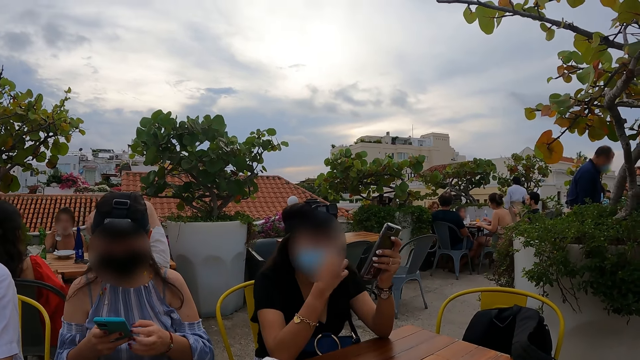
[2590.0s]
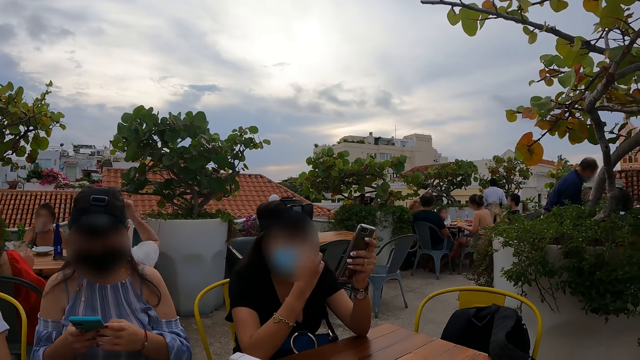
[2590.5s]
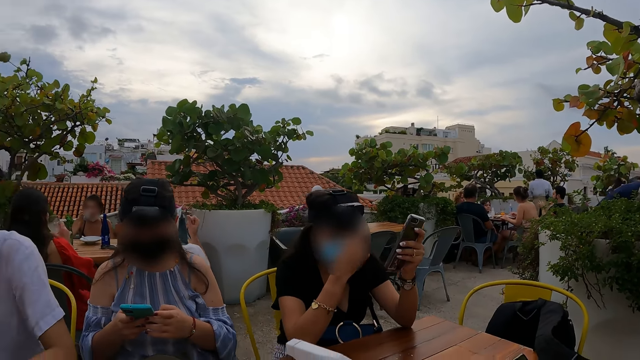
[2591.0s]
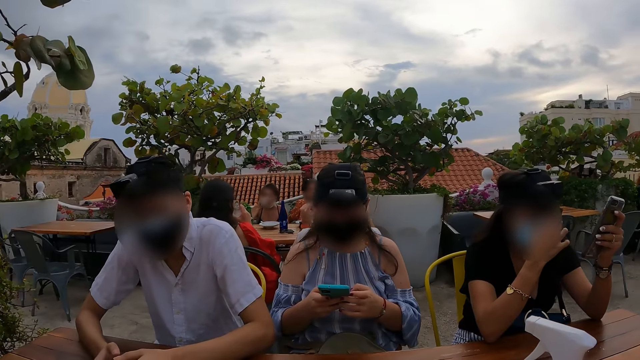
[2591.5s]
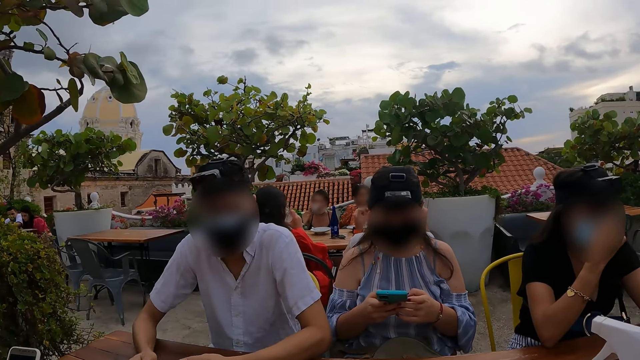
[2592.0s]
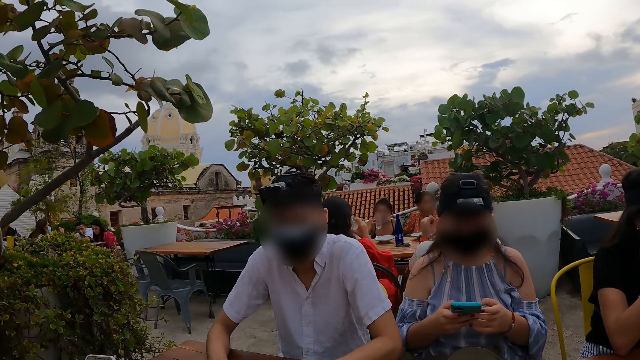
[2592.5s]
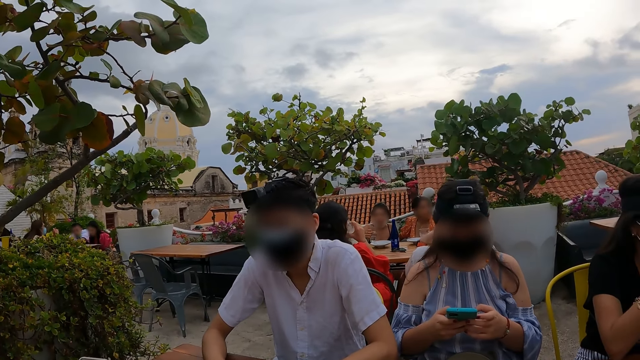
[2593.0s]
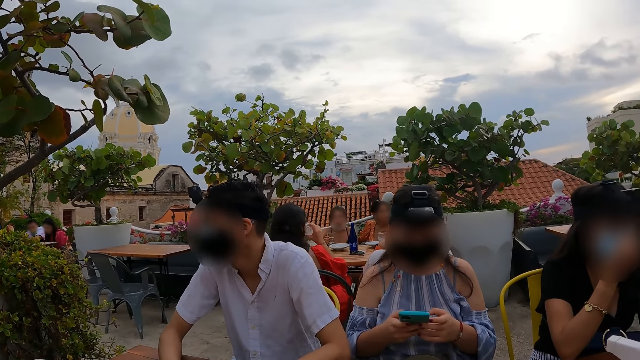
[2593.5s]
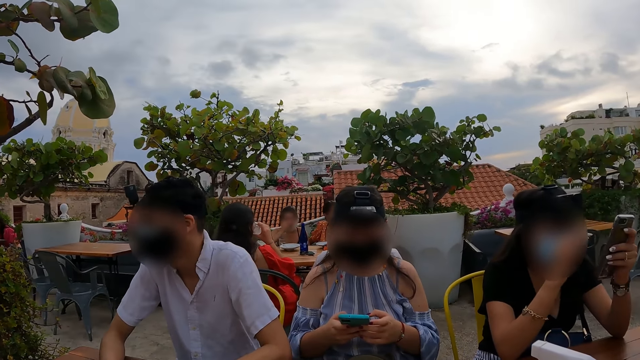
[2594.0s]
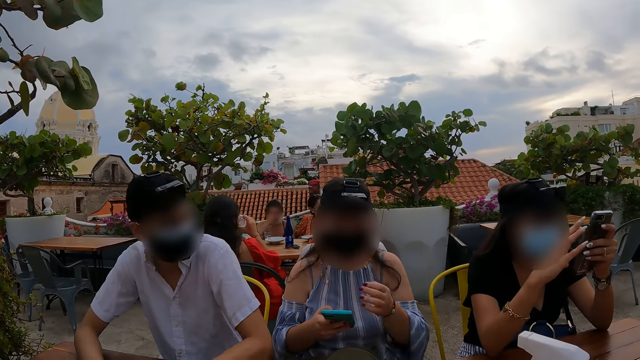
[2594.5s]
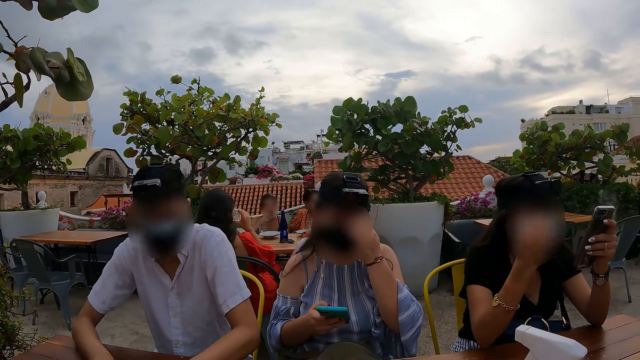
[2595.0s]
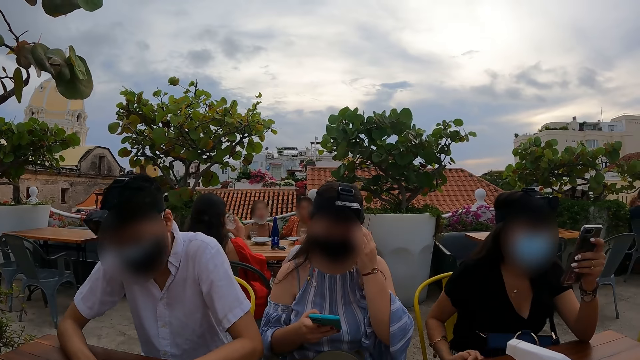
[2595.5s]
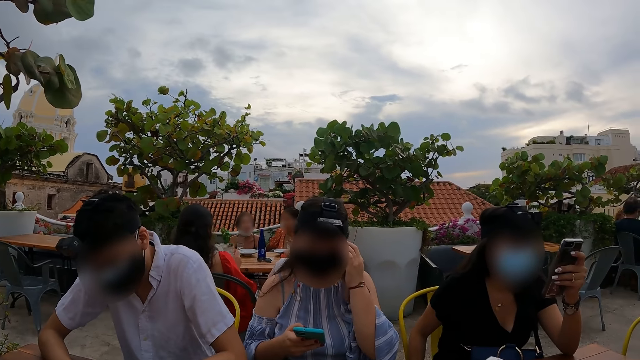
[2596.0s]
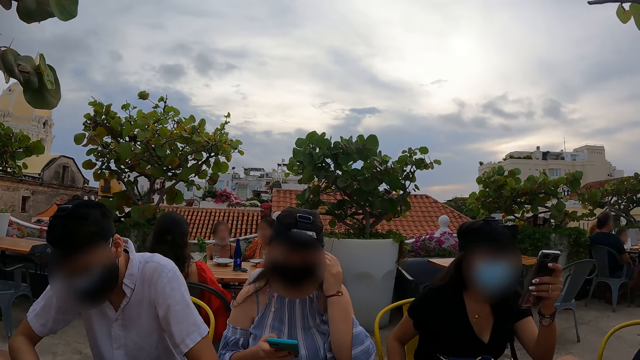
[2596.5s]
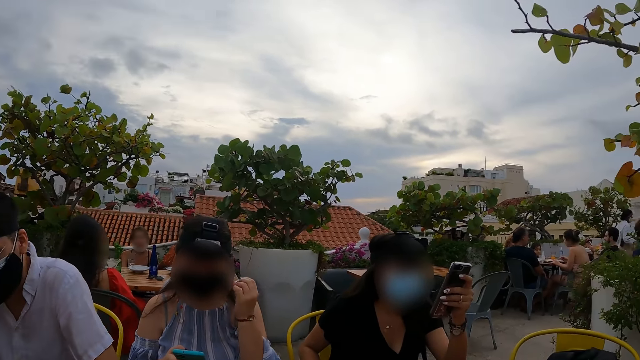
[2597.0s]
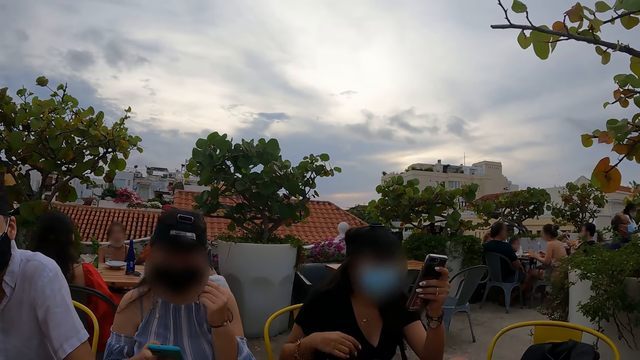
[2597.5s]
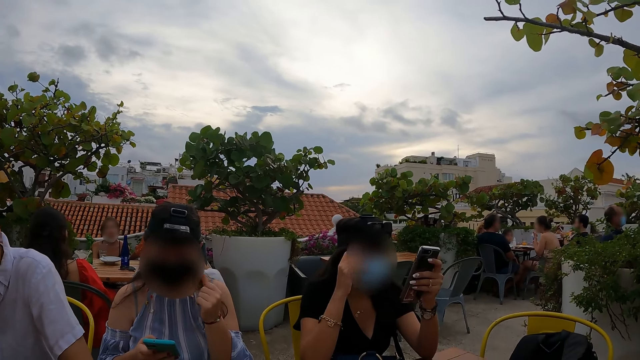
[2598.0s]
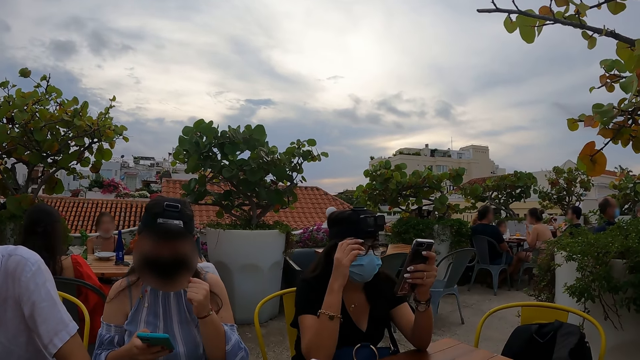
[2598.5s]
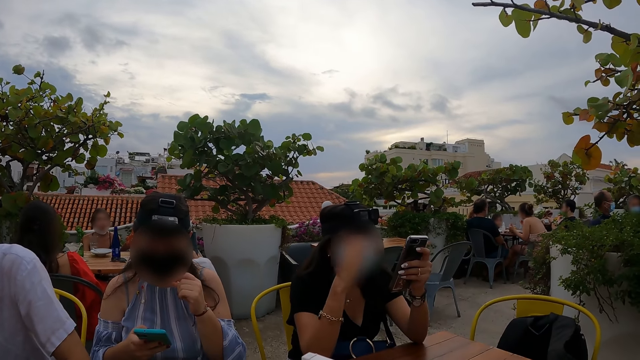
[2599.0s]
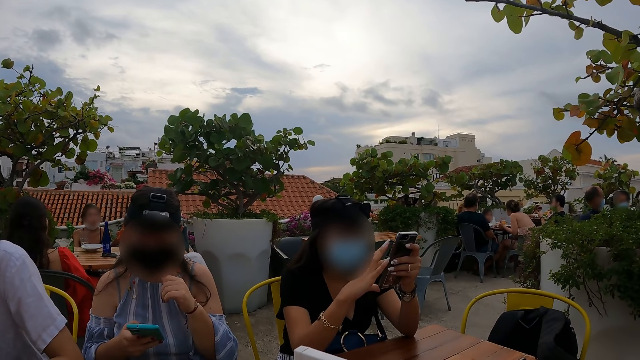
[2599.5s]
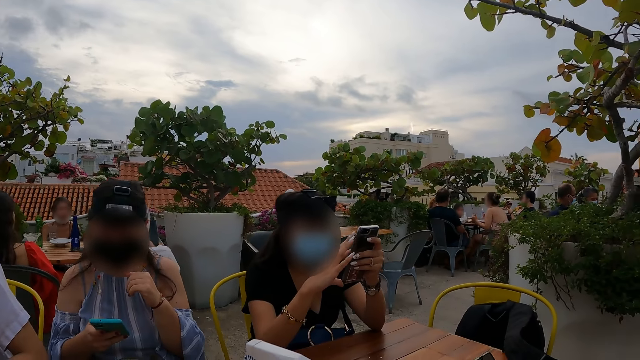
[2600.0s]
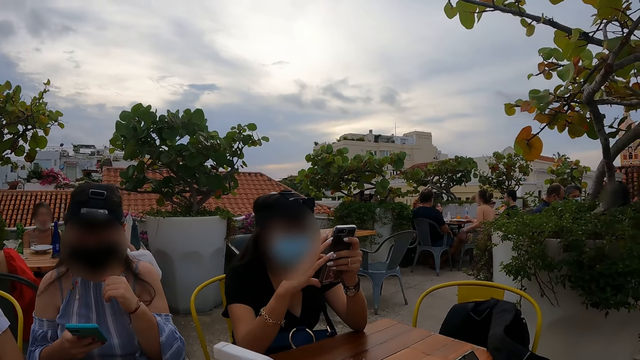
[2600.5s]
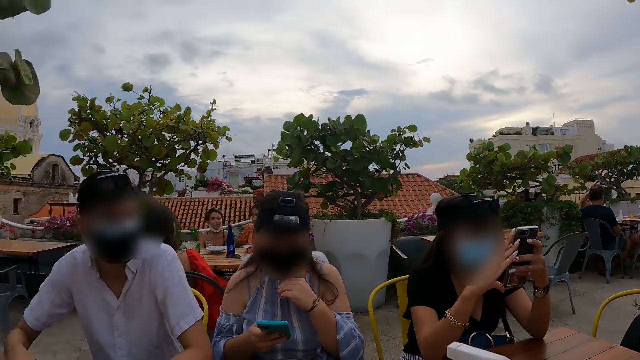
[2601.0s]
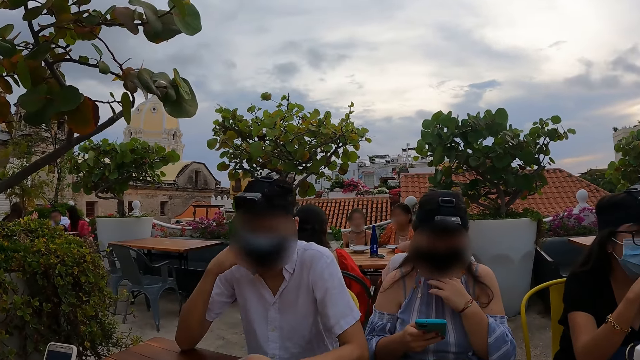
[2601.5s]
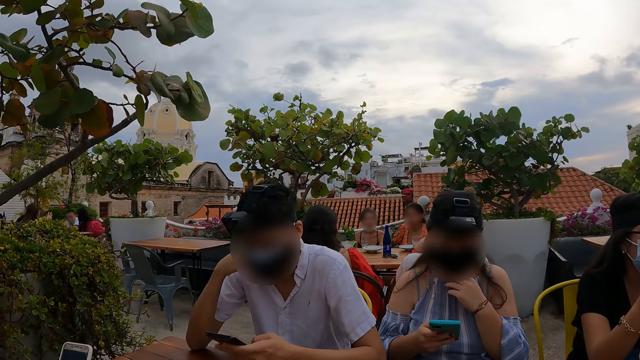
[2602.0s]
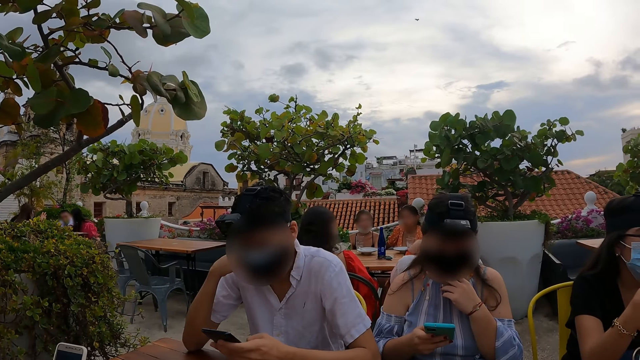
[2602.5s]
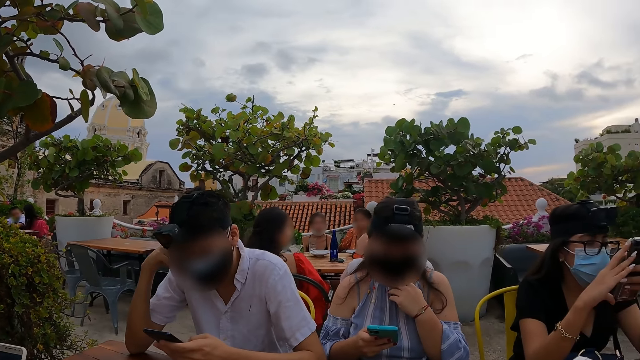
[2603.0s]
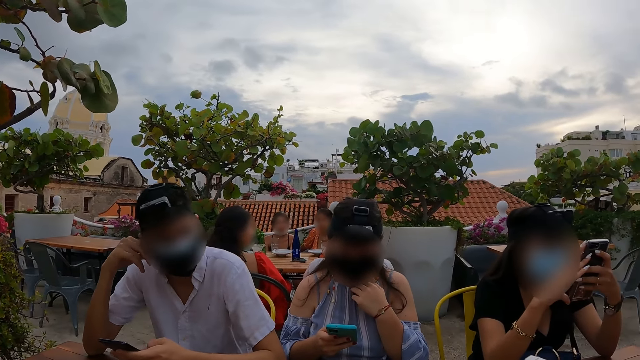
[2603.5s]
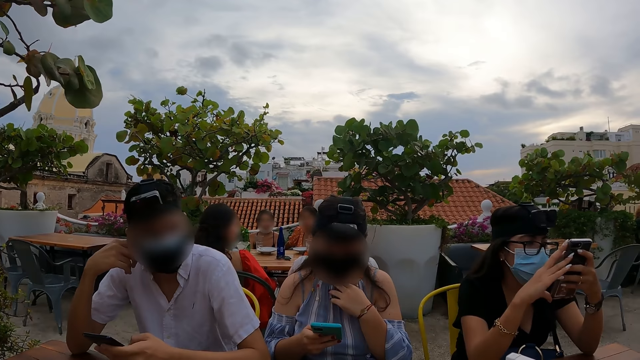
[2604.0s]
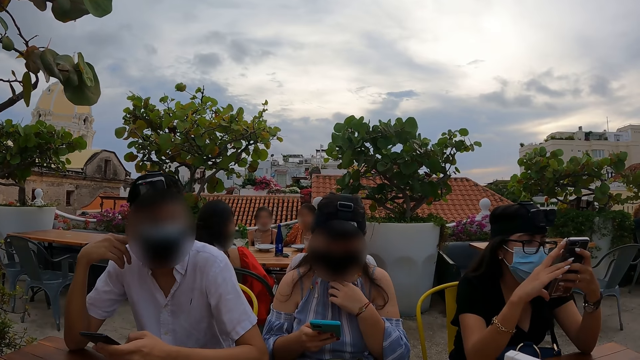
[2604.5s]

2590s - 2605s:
The camera wearer looks left. They look right. They look left.

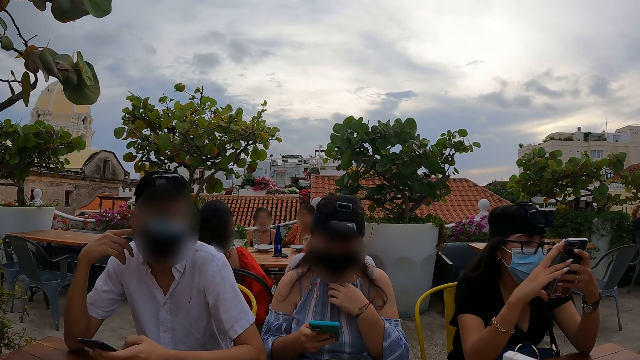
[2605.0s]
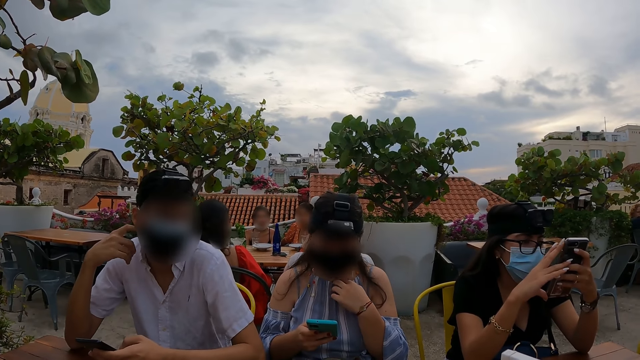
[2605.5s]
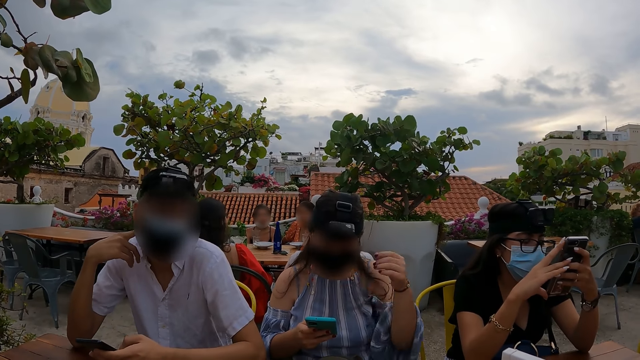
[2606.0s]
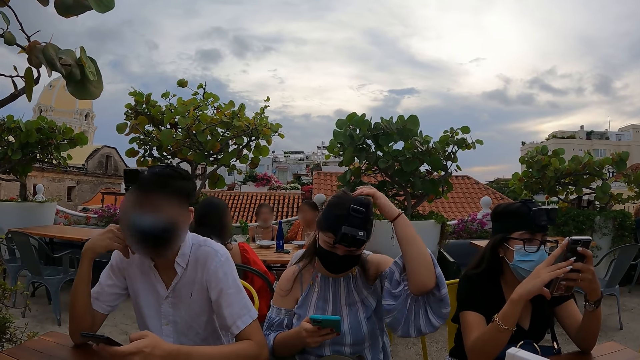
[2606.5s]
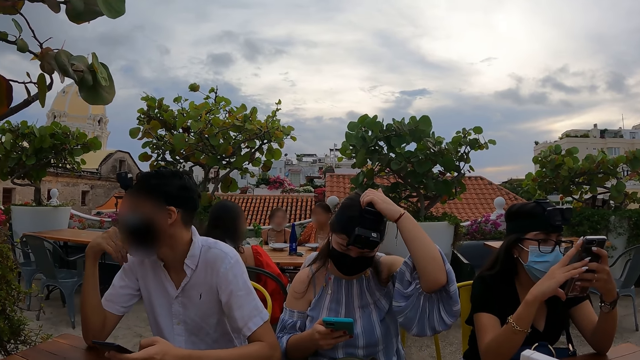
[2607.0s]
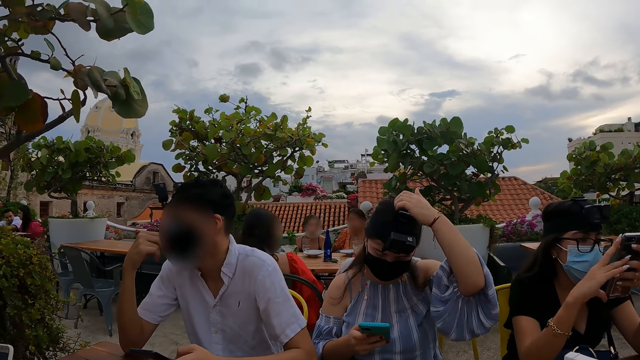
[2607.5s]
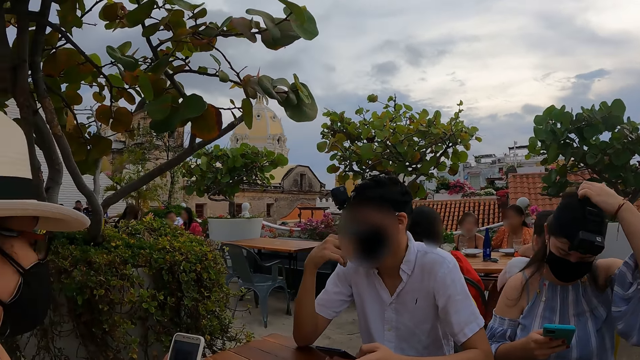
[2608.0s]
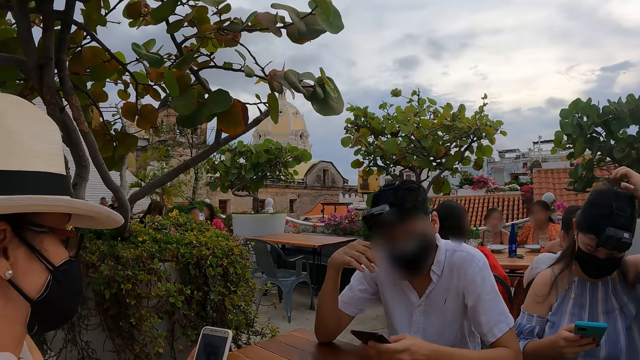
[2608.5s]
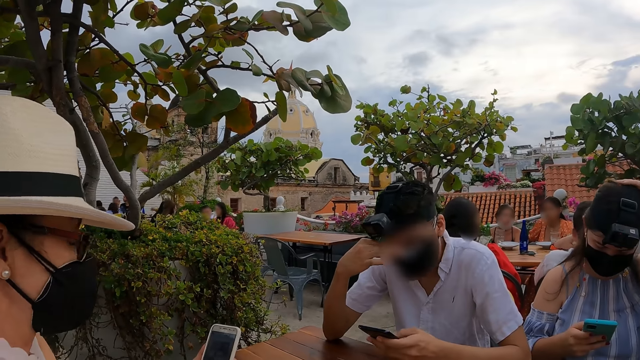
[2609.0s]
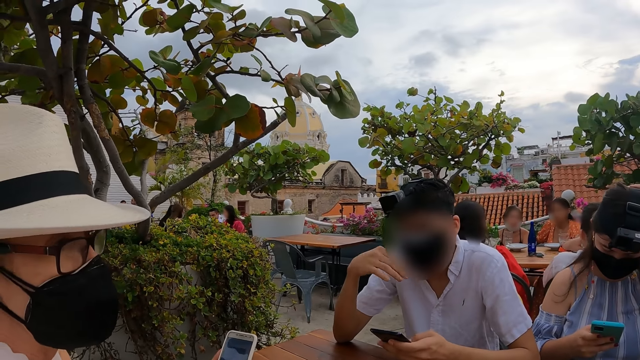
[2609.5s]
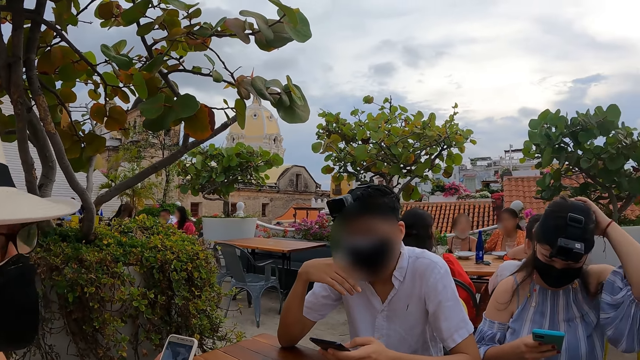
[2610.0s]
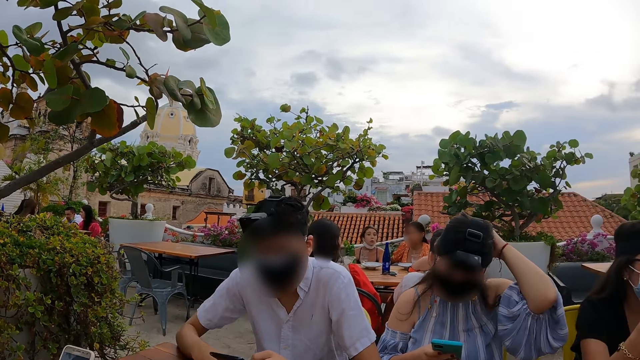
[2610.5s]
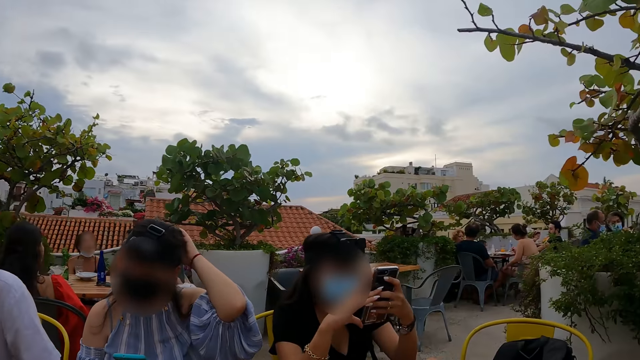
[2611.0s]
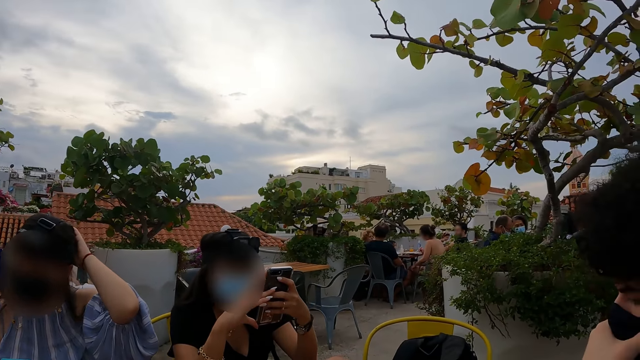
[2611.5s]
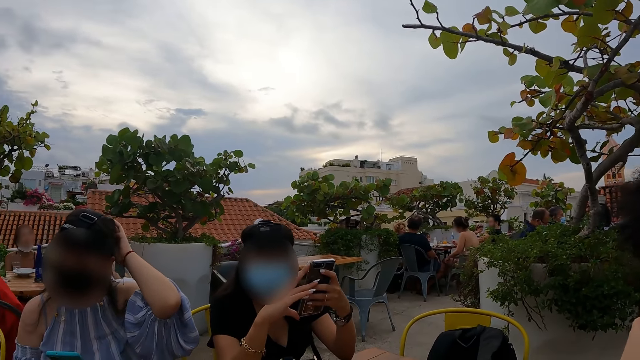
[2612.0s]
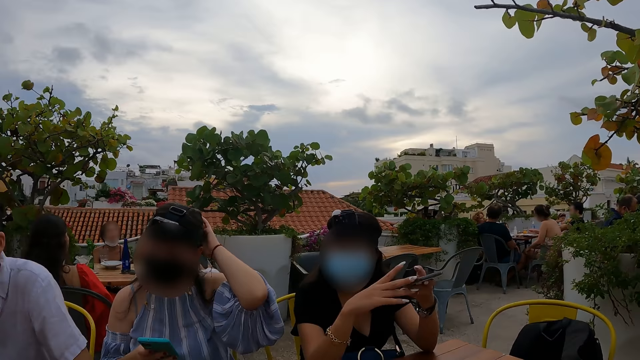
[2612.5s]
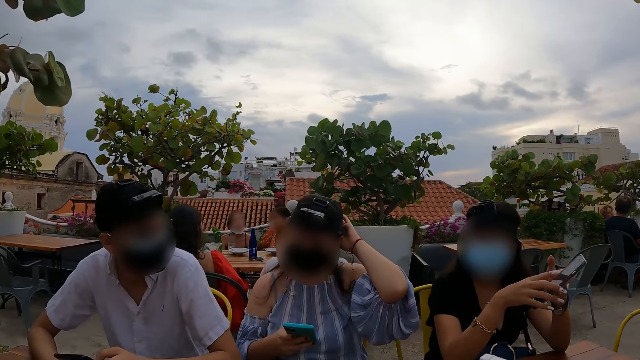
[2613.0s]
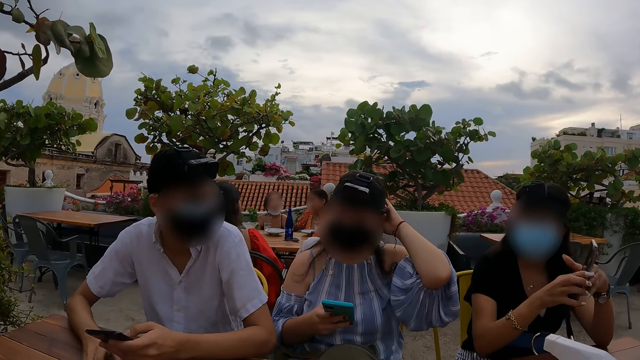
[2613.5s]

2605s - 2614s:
The camera wearer converses. They look left. They look right.
